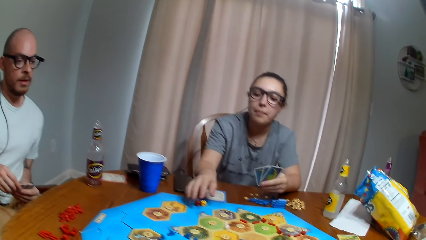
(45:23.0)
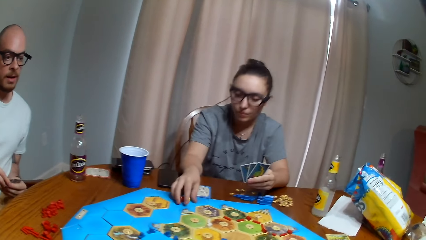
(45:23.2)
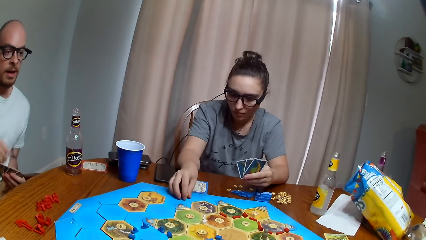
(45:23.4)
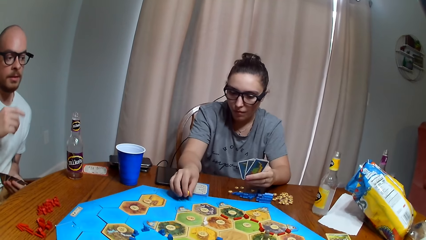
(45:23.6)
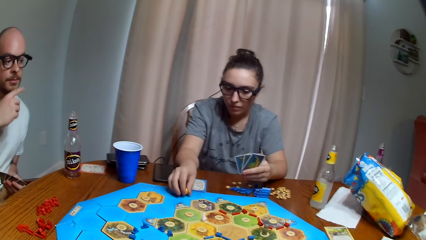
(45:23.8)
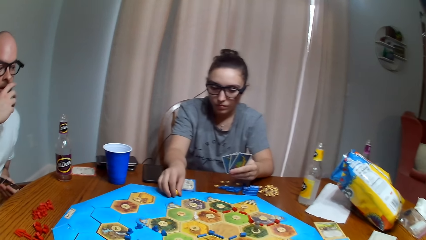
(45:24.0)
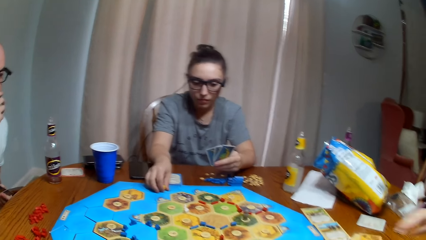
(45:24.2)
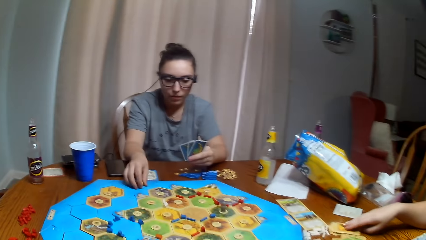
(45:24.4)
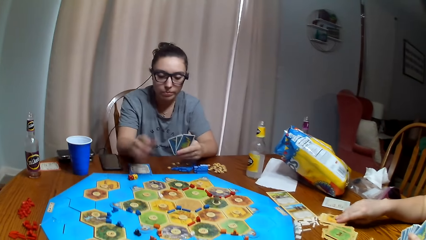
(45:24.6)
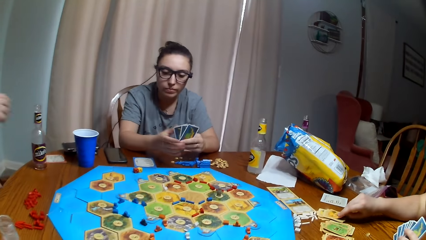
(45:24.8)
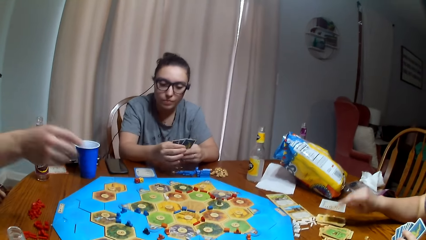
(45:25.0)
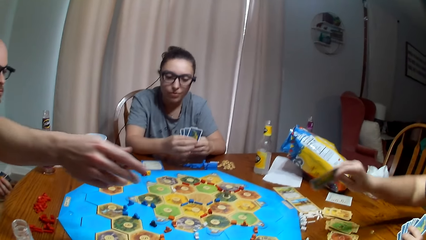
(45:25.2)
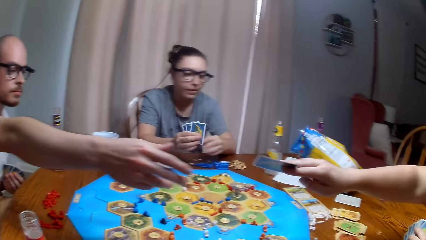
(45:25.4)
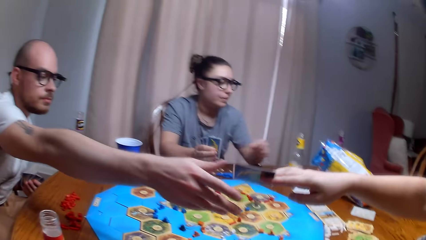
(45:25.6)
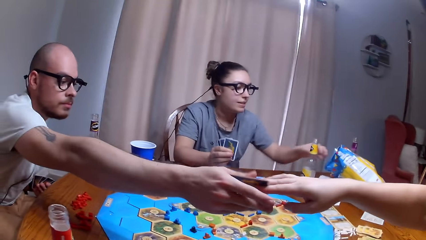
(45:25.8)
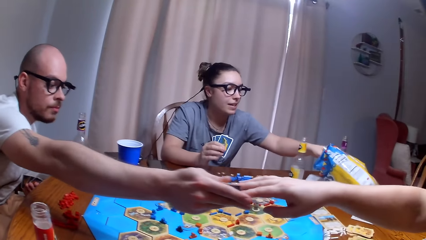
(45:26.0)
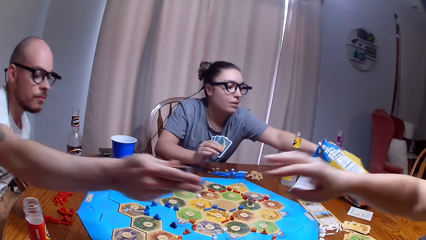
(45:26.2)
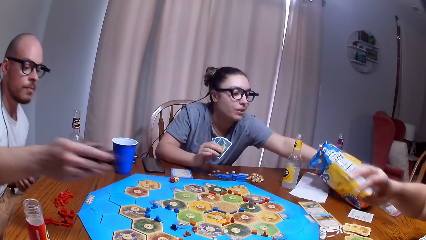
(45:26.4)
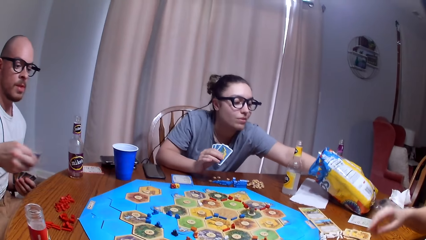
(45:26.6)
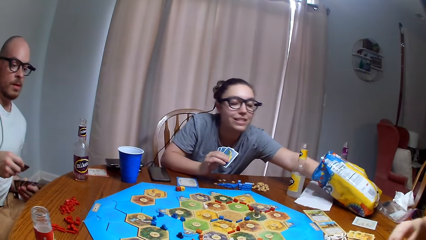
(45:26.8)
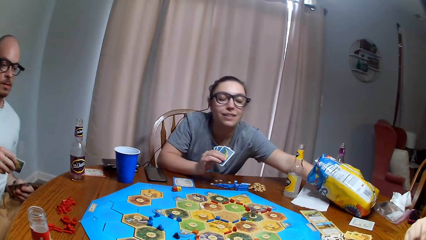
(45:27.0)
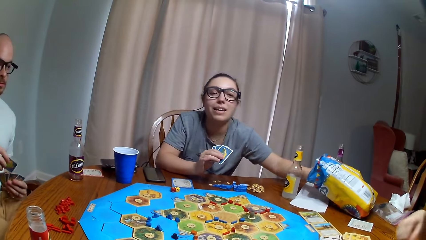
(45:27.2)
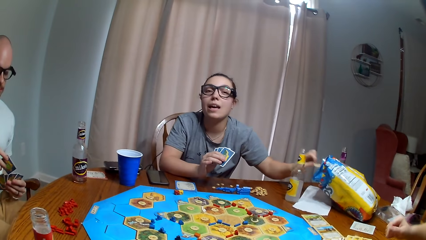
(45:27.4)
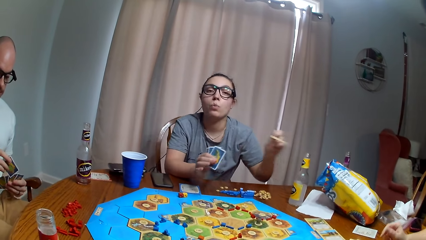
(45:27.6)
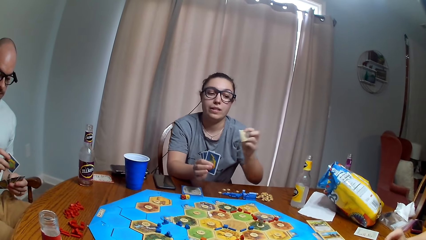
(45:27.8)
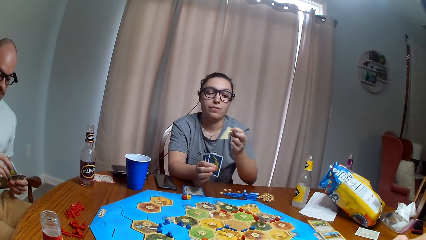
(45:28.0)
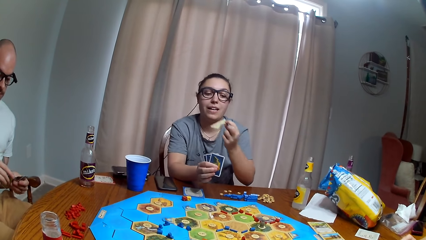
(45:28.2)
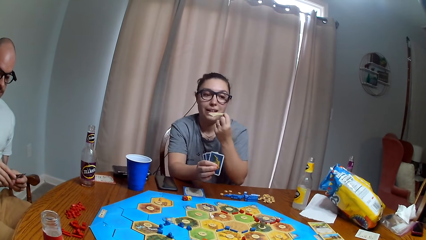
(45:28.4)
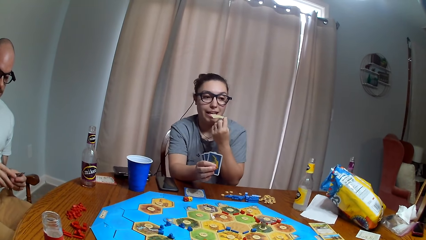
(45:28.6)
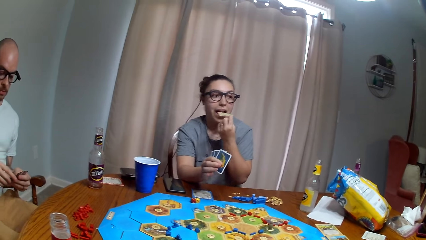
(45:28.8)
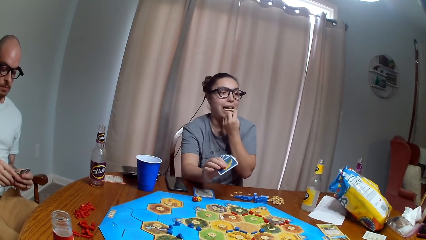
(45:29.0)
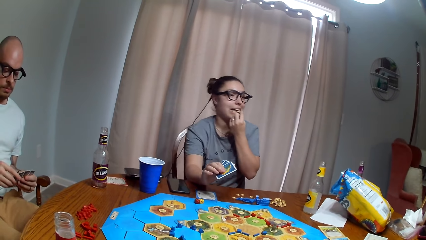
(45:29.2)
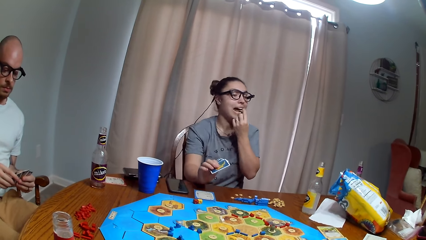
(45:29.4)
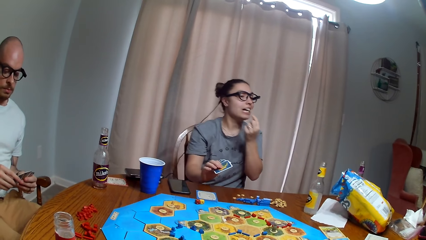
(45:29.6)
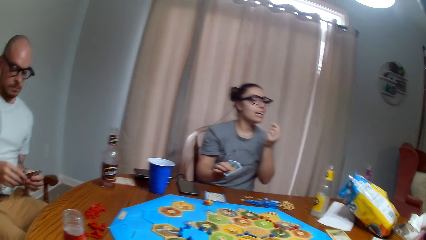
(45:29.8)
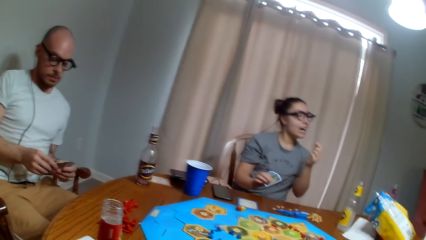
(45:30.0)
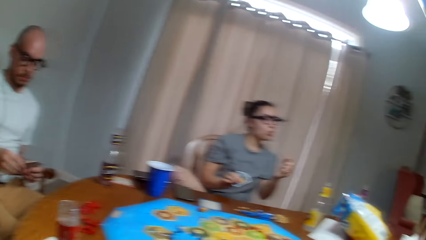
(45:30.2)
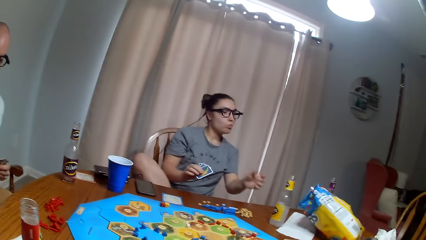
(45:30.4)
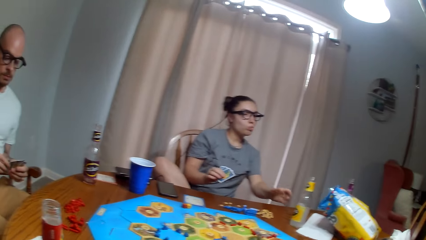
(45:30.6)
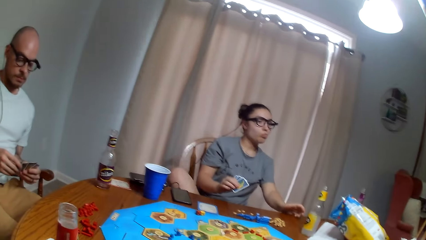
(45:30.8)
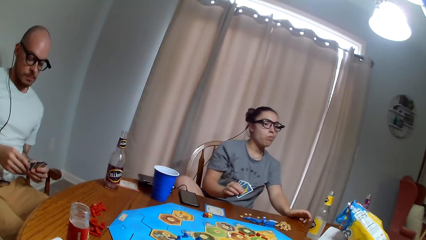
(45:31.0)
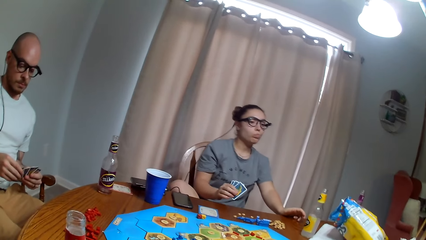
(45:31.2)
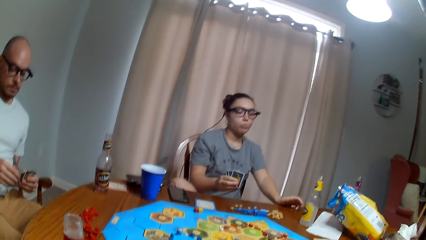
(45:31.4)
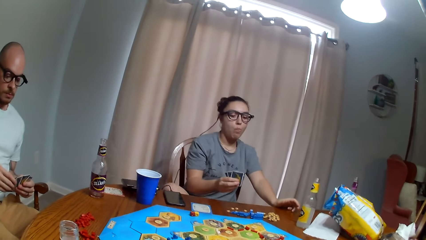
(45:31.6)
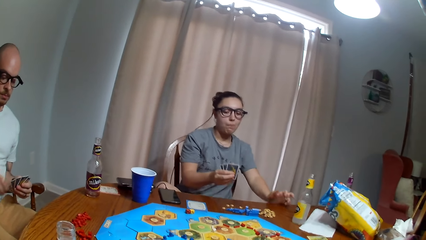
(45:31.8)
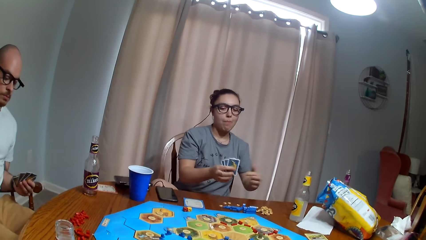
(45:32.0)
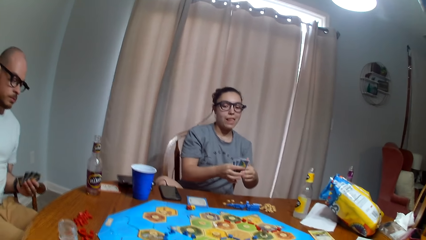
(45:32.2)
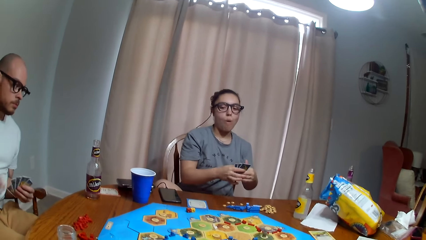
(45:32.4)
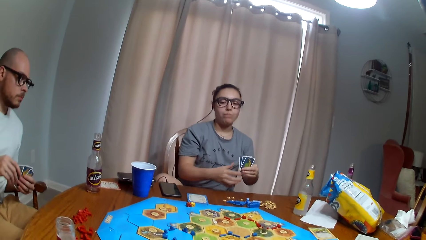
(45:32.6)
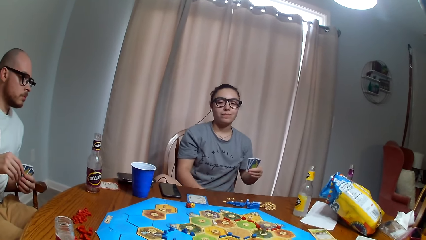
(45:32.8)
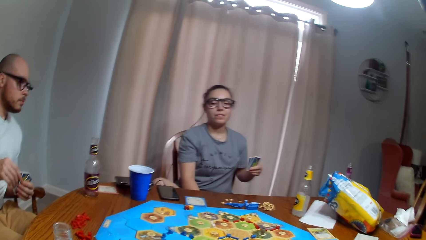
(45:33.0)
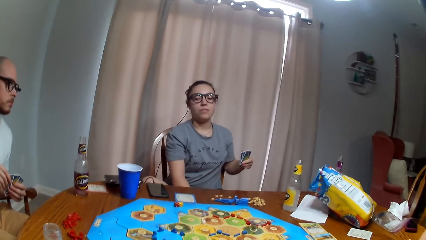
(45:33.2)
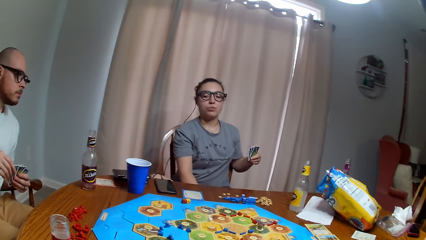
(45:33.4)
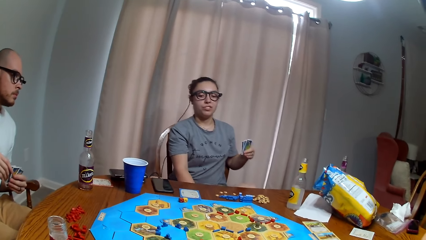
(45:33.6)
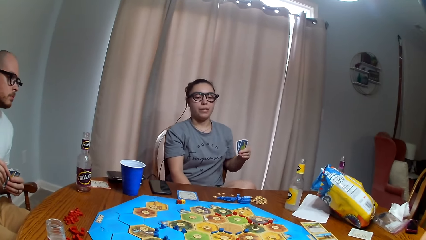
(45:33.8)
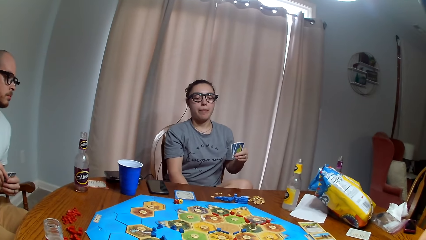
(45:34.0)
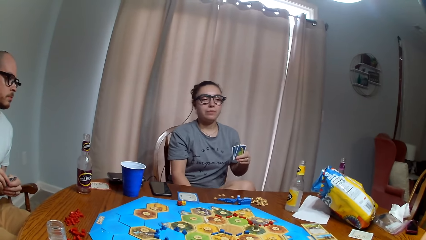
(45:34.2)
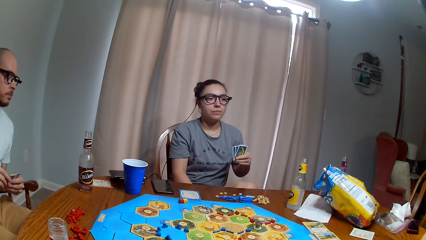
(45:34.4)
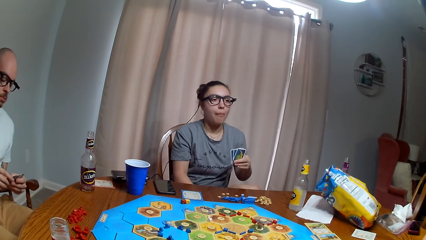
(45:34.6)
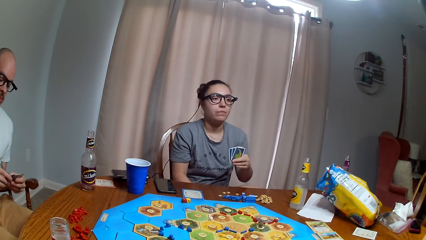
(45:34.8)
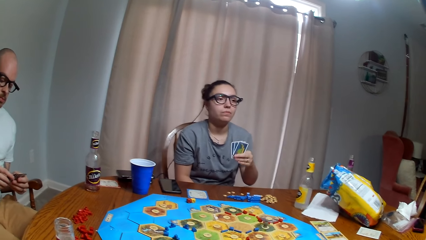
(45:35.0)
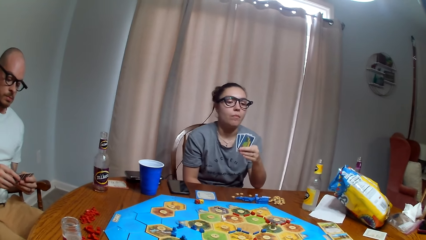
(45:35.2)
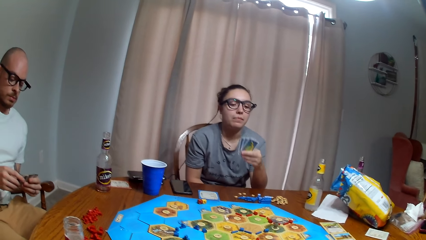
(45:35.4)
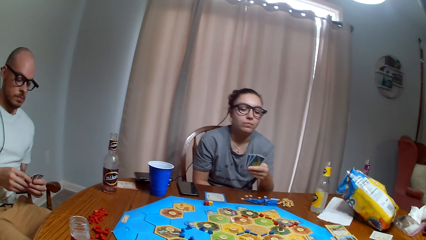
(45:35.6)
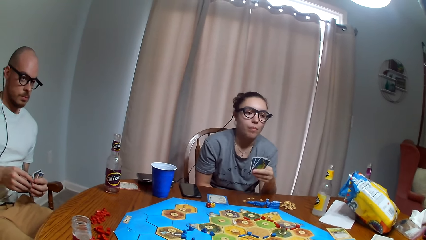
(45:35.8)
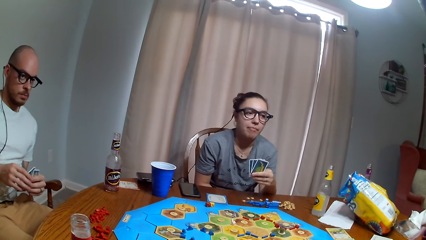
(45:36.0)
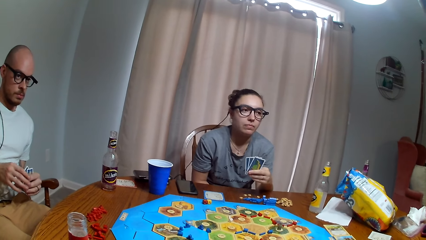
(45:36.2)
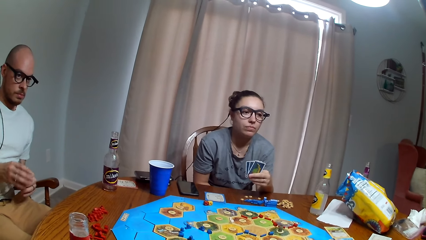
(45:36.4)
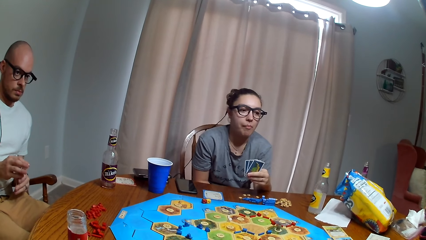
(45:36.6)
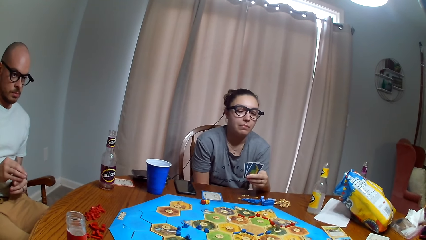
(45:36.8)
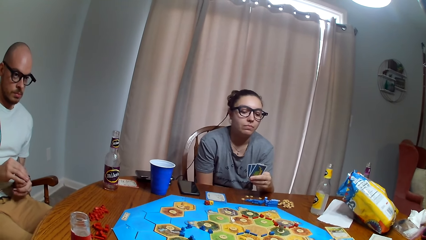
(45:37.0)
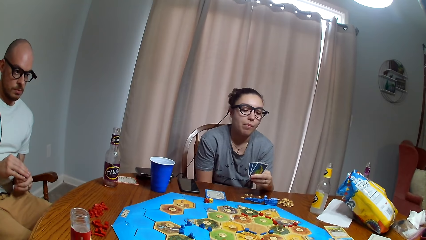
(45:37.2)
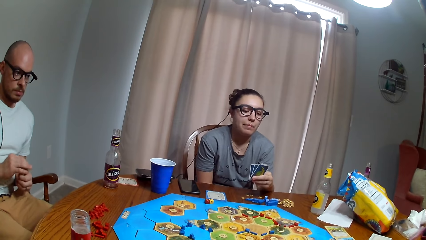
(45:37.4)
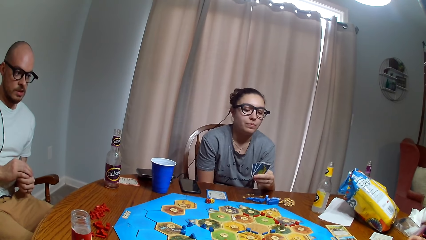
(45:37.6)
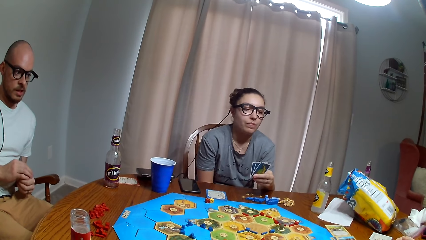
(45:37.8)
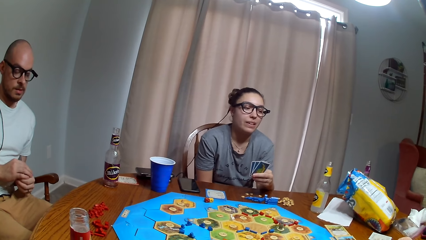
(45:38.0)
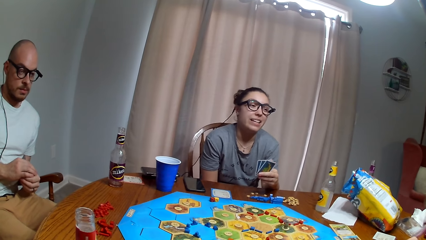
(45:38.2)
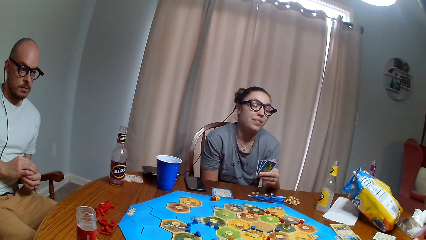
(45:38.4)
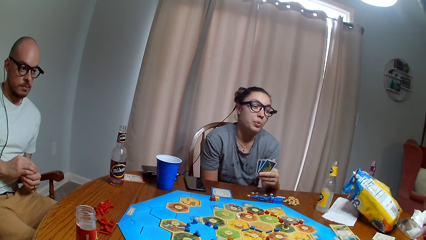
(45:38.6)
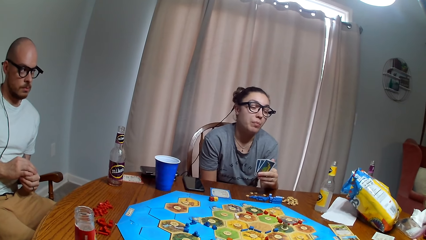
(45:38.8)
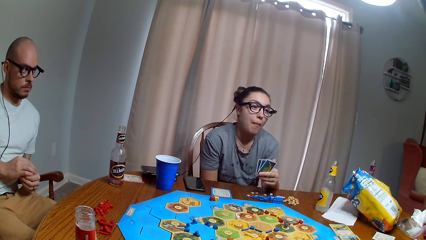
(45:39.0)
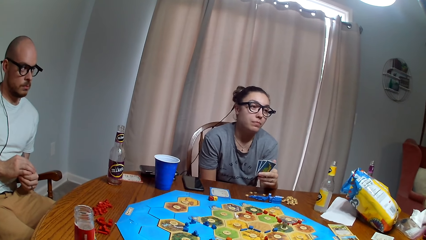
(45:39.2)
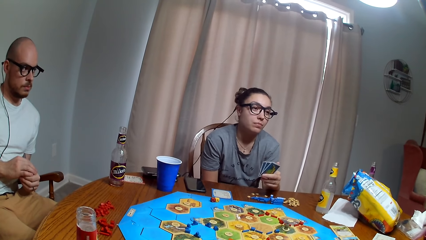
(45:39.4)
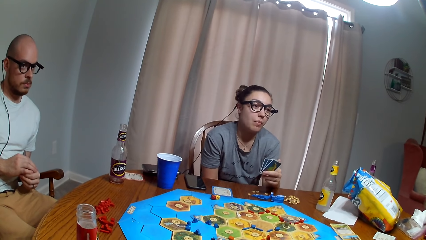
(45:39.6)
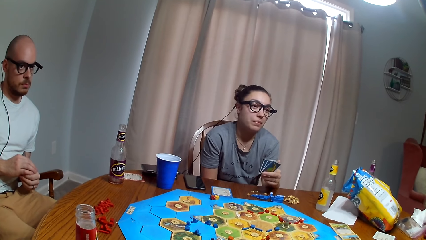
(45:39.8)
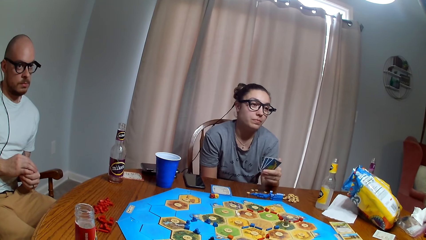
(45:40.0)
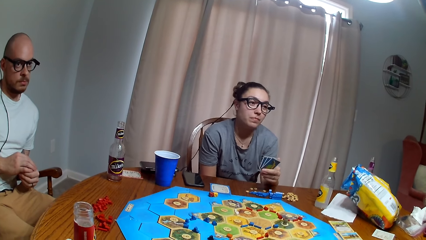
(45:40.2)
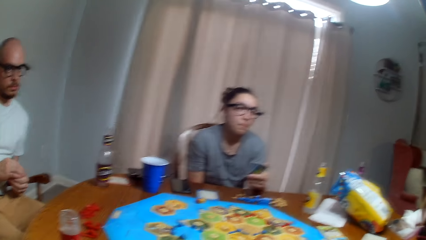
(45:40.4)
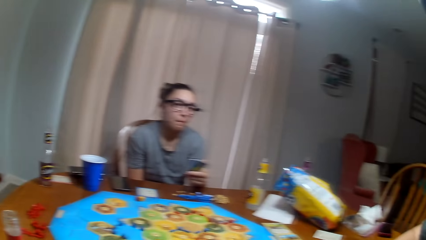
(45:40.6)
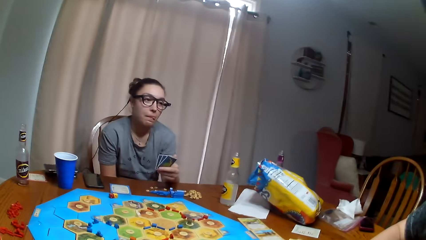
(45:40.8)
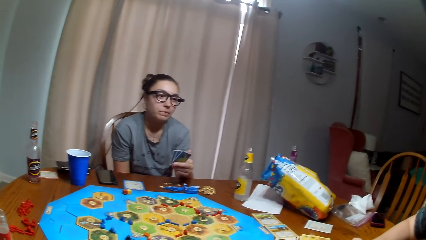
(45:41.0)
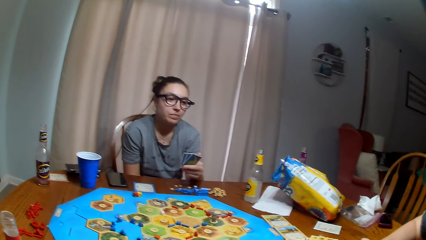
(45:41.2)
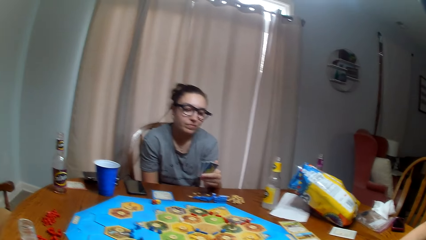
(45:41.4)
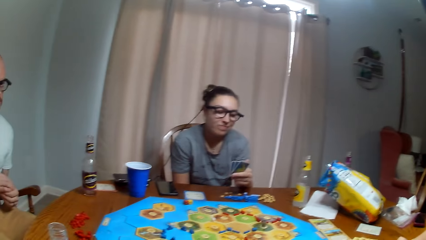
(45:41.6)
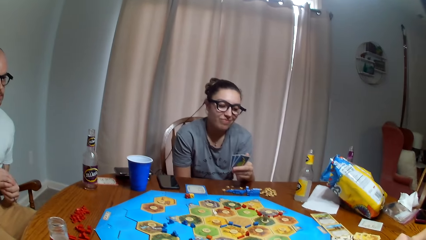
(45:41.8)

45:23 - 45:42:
A person plays the tabletop board game. A woman gives a man the card. The person picks the chips and eats the chips. The person dialogues with the woman.
